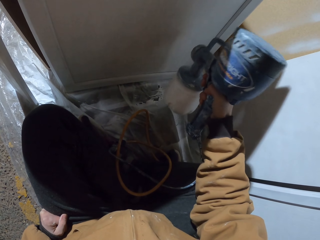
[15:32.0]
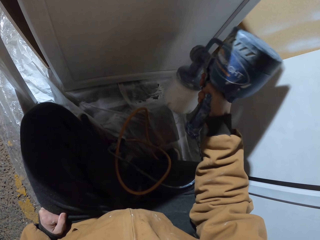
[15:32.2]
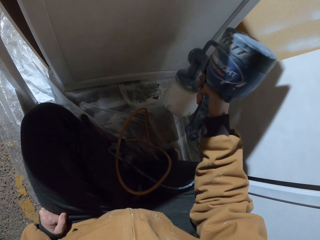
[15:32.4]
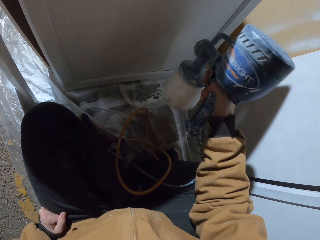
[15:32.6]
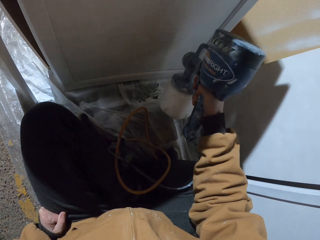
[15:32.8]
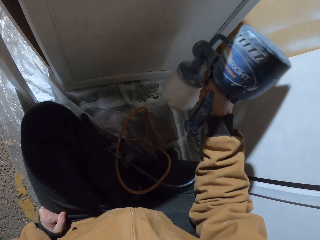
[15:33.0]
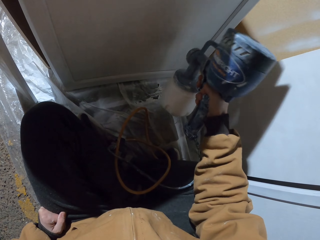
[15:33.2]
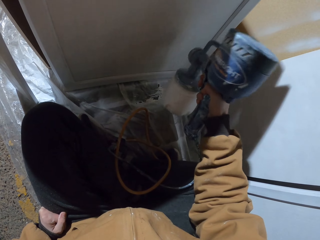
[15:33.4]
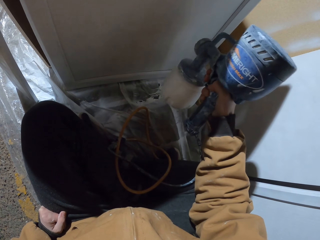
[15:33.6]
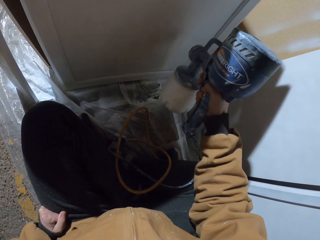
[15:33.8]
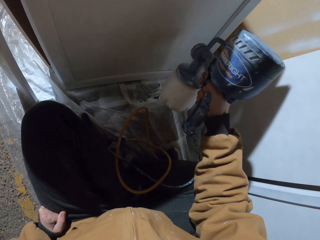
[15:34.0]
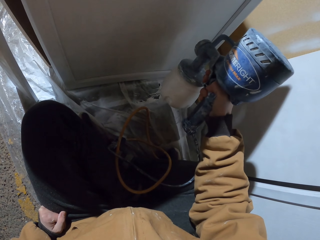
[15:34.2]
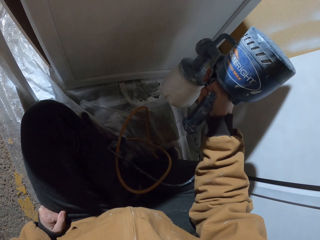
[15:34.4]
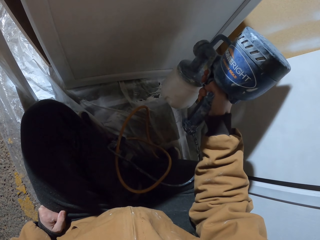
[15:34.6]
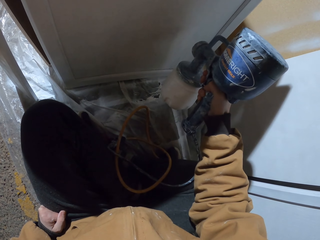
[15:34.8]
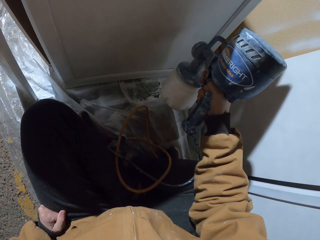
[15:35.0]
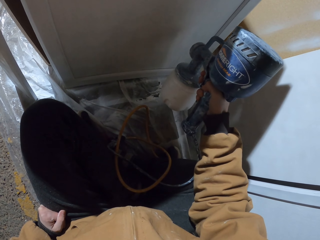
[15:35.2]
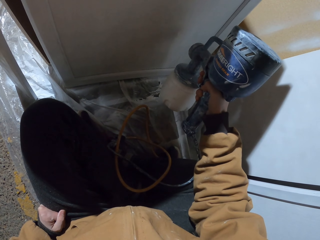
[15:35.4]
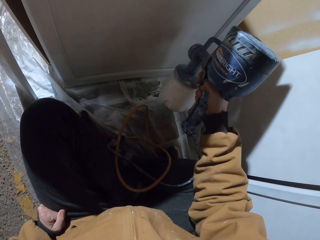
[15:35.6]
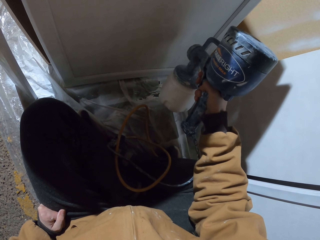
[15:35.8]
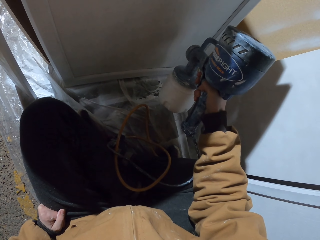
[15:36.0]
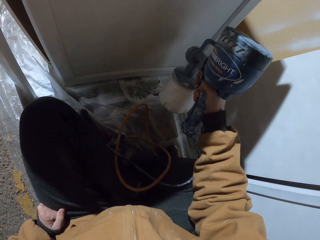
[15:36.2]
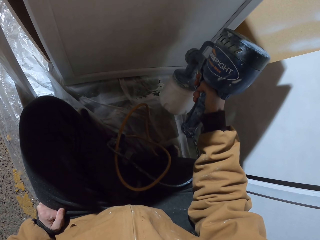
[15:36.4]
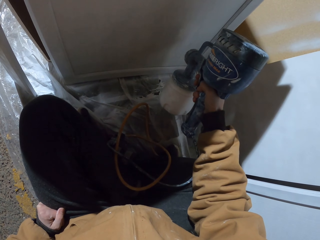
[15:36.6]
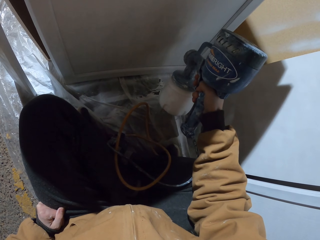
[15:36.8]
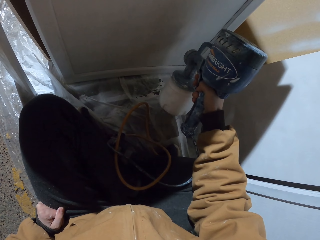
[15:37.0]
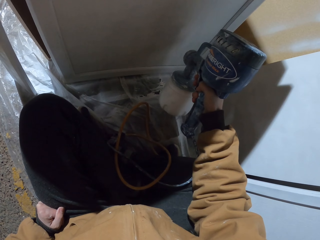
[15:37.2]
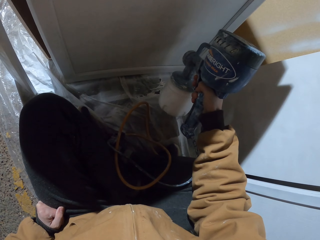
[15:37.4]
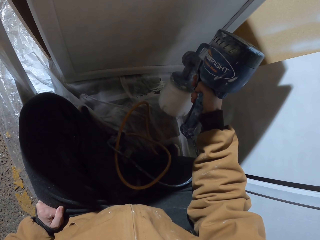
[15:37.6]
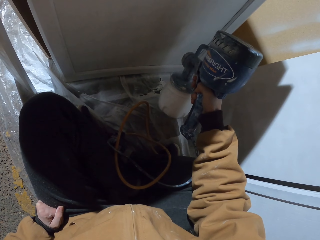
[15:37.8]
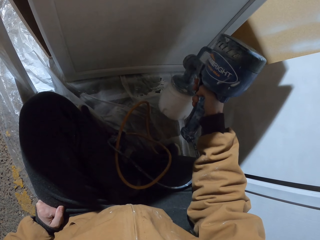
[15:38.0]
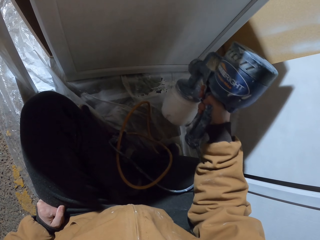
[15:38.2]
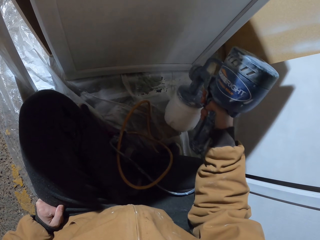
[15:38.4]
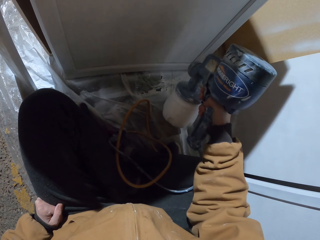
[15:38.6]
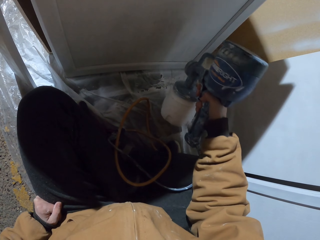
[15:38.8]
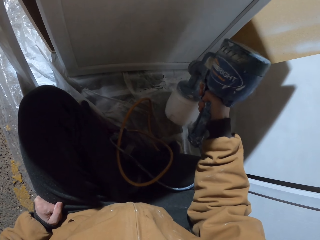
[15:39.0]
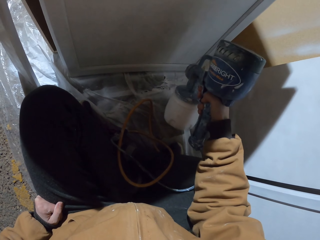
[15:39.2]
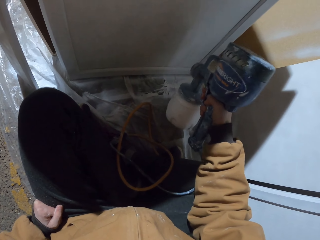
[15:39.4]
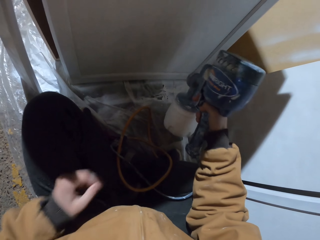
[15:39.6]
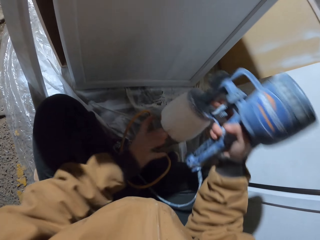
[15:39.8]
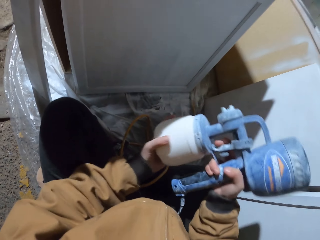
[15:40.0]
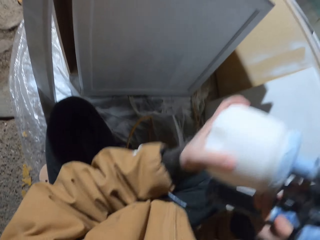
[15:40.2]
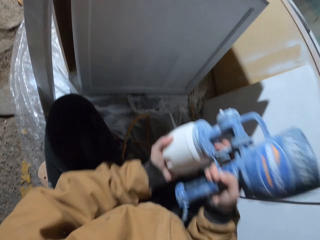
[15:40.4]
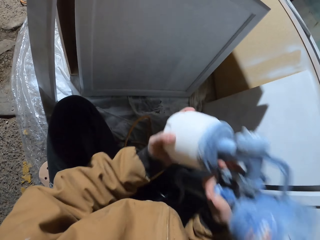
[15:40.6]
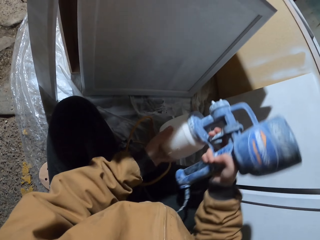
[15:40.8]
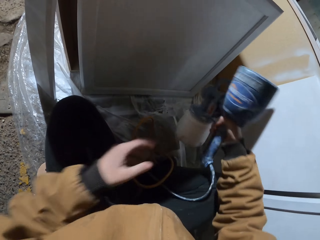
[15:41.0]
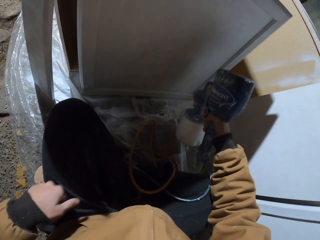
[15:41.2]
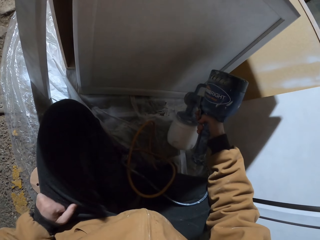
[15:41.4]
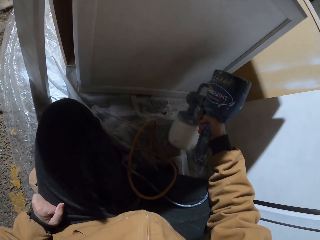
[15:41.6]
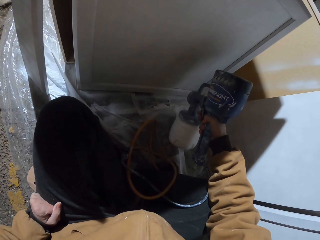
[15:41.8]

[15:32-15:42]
The camera wearer shakes the paint sprayer or sprayer pump.

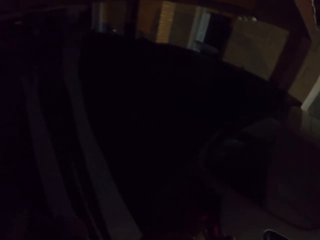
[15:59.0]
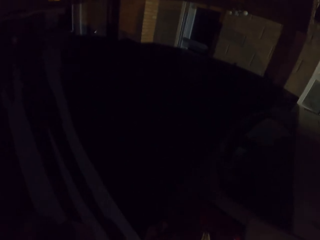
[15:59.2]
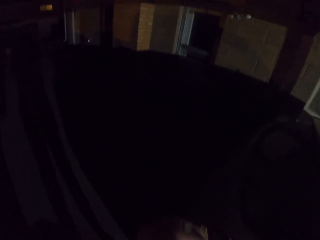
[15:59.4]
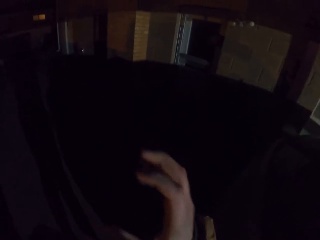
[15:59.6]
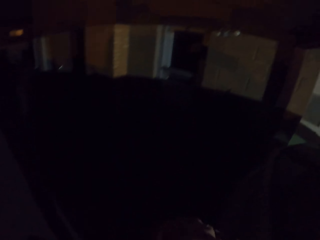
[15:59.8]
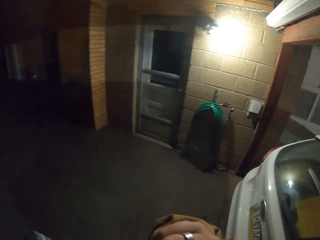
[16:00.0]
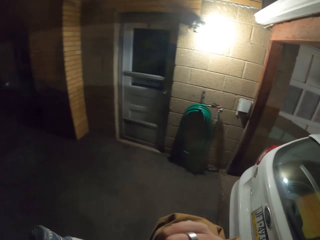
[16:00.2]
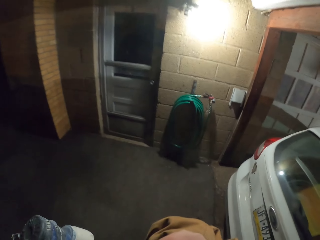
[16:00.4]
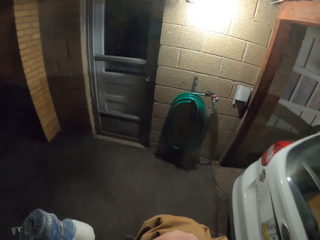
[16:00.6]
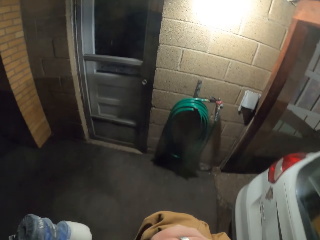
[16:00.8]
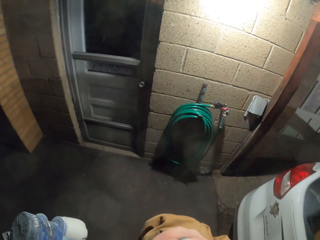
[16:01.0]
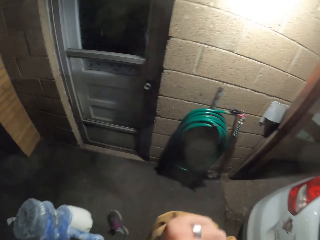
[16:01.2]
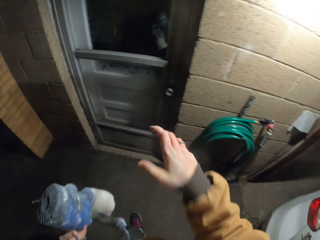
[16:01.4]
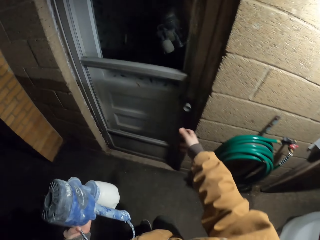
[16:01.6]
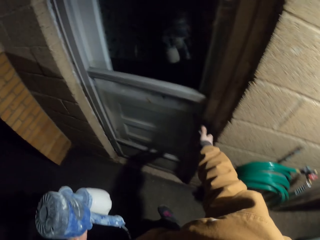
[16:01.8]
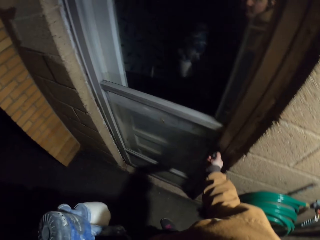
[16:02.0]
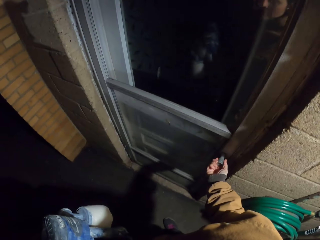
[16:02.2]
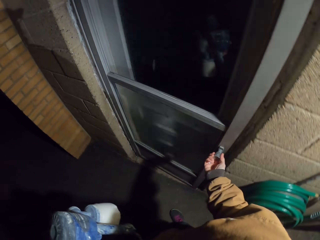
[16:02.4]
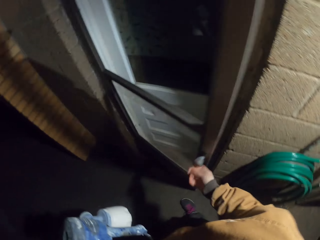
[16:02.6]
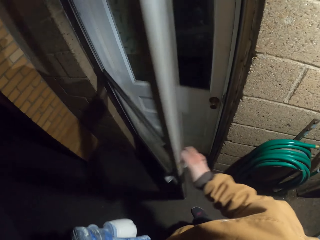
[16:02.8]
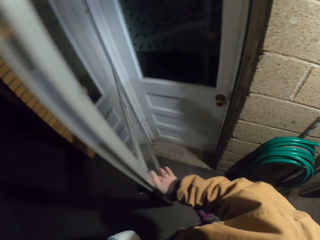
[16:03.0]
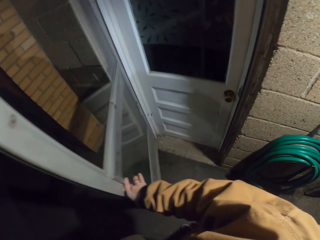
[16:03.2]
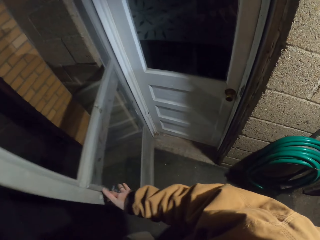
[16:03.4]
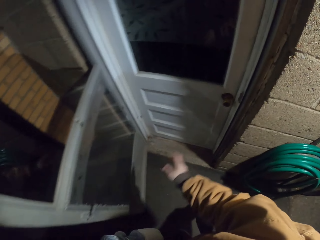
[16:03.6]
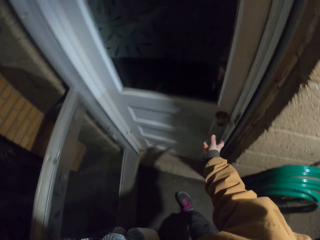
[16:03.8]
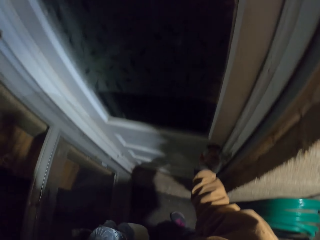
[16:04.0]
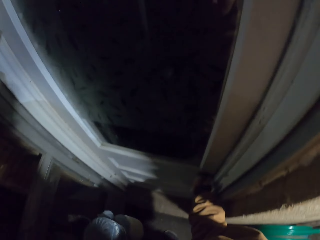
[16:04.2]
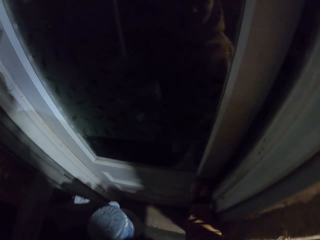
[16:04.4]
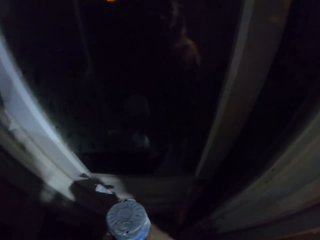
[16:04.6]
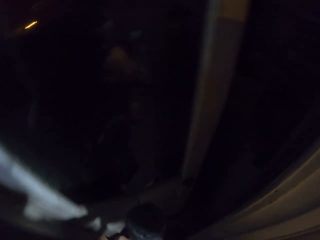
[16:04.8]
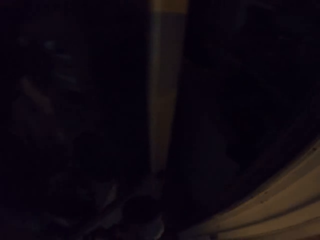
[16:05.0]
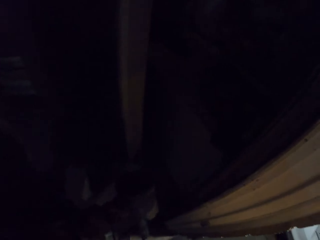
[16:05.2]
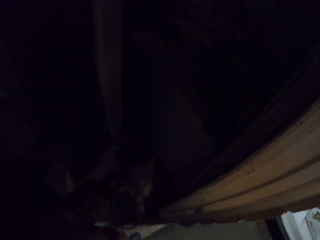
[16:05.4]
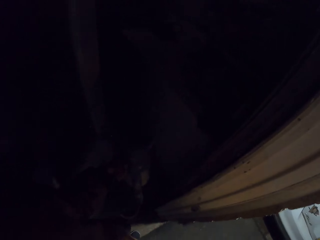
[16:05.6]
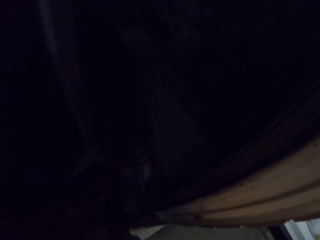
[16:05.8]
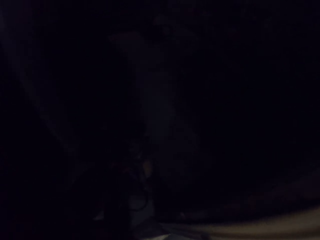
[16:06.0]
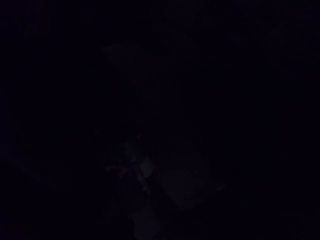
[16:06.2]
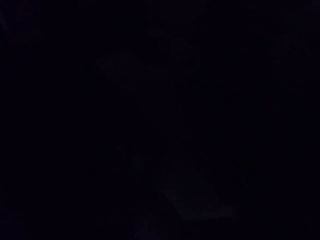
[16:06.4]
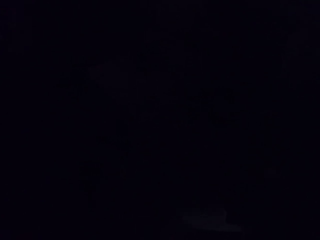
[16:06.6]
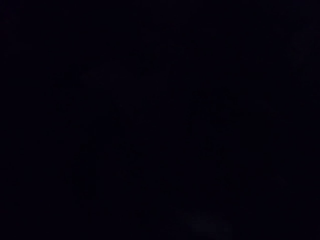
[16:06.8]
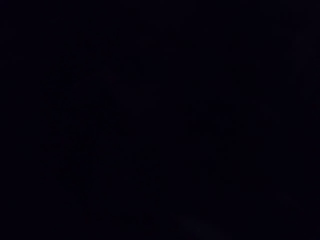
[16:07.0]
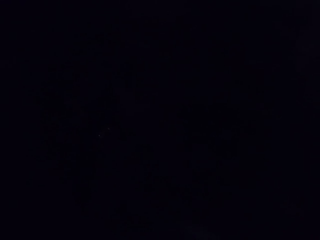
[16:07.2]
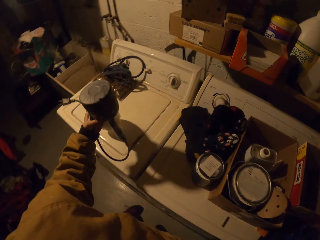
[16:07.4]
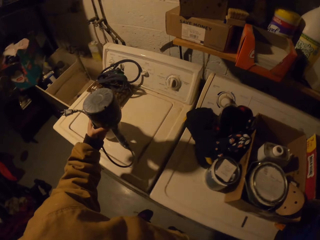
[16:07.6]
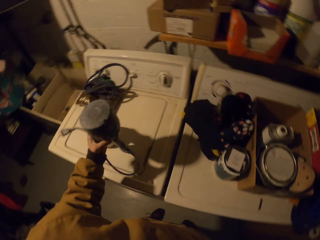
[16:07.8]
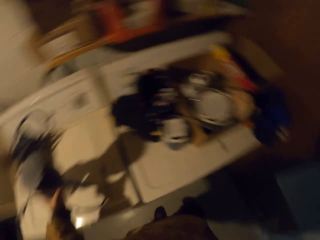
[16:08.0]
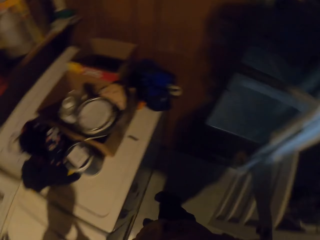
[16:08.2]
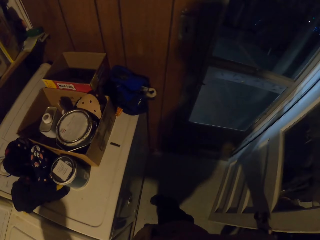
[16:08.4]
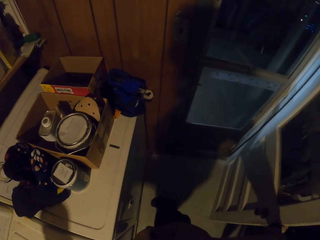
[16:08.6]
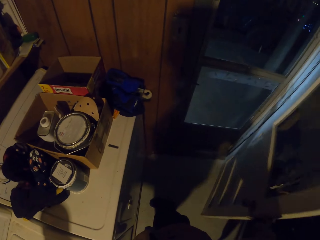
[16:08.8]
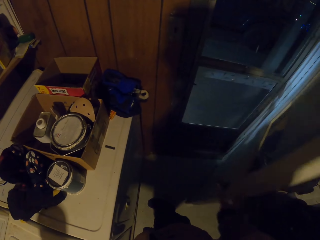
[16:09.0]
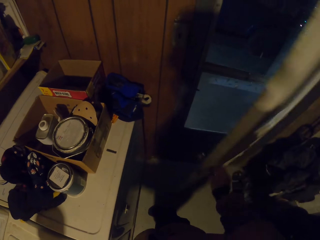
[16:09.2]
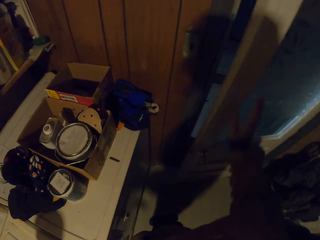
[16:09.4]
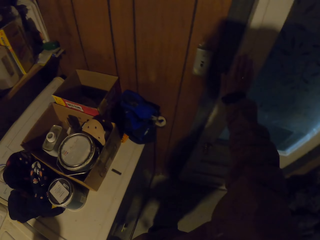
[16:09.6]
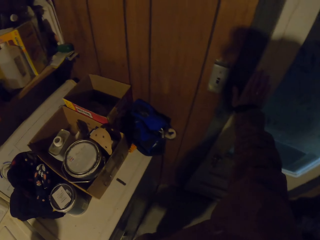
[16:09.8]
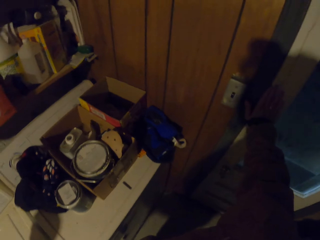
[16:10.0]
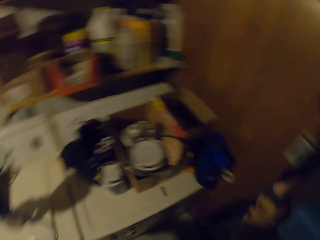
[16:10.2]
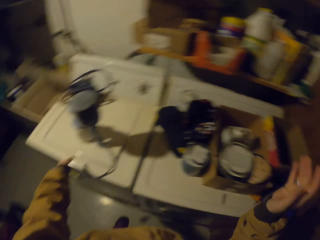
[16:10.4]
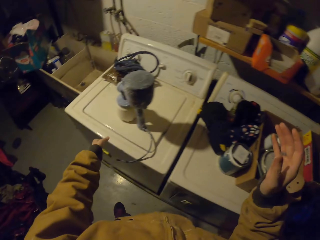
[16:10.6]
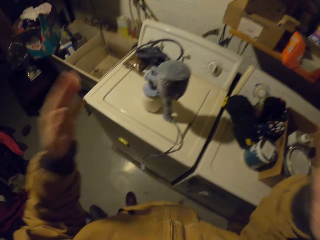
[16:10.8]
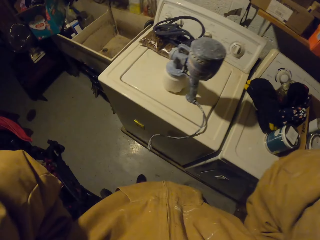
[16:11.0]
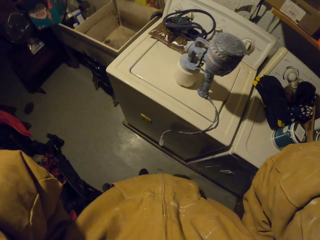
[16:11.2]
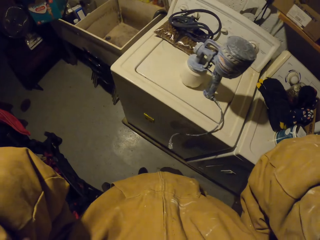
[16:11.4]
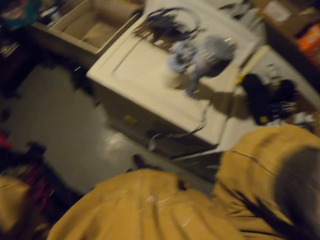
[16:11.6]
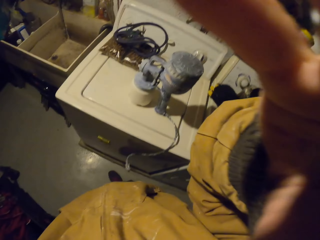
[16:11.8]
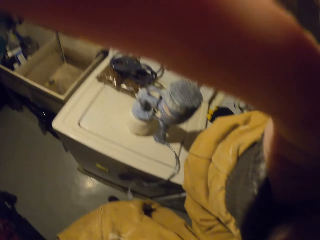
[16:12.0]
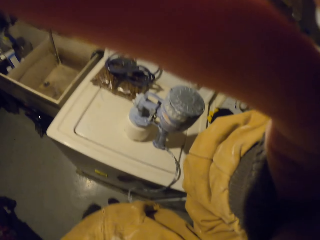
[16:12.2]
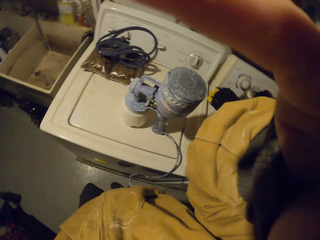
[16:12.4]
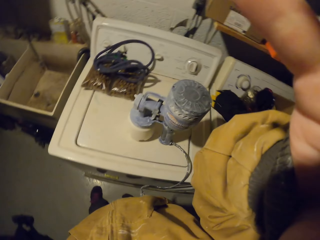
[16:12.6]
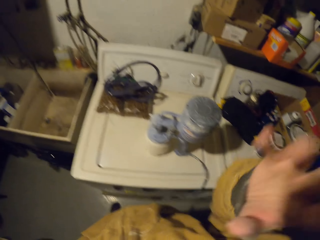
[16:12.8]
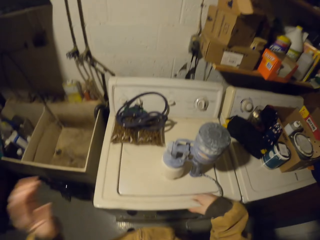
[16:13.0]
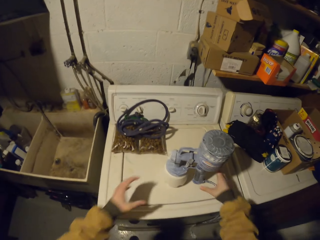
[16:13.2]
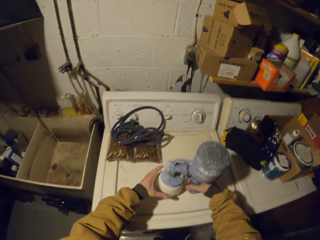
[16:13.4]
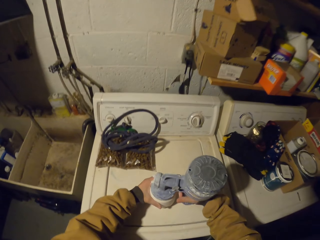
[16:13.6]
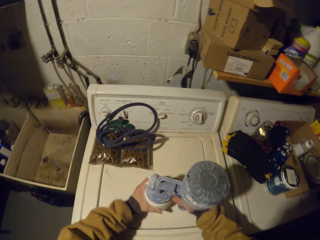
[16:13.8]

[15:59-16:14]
The camera wearer puts the lights on. They walk. They open a door. They open a door again. They turn on the light. They put the sprayer pump on the cooker. They close the door. They handle the camera.
